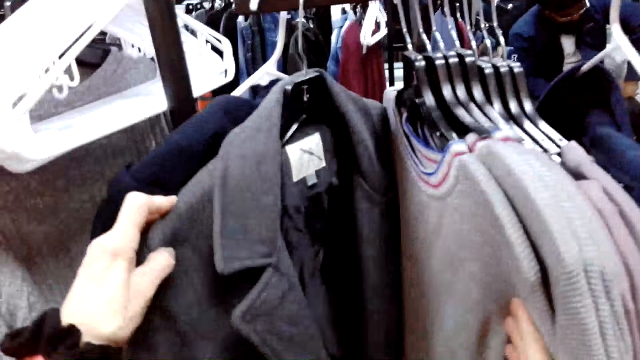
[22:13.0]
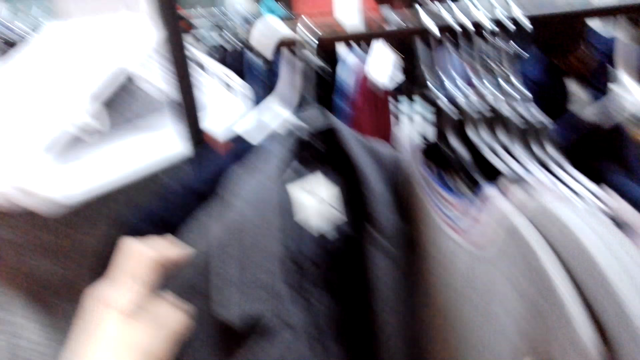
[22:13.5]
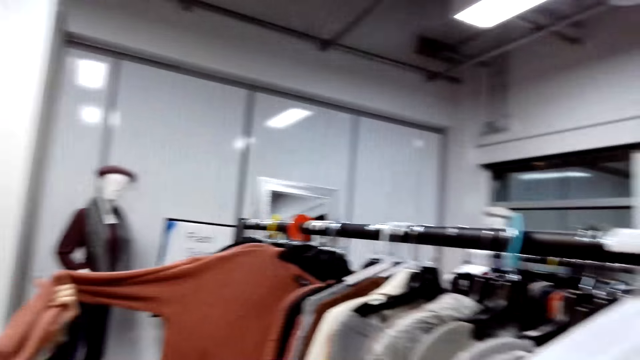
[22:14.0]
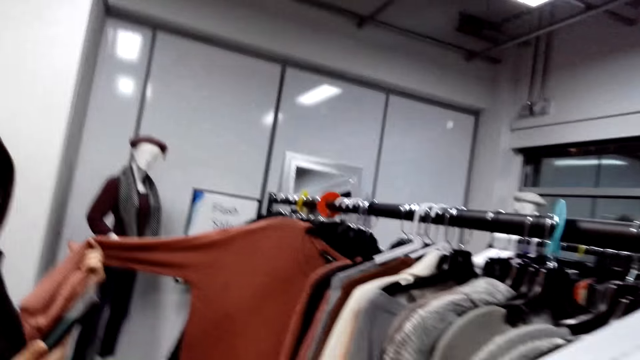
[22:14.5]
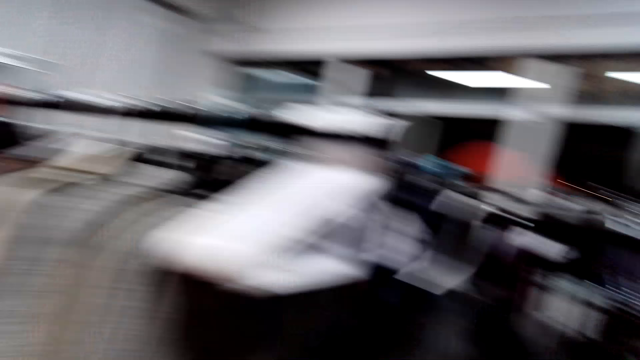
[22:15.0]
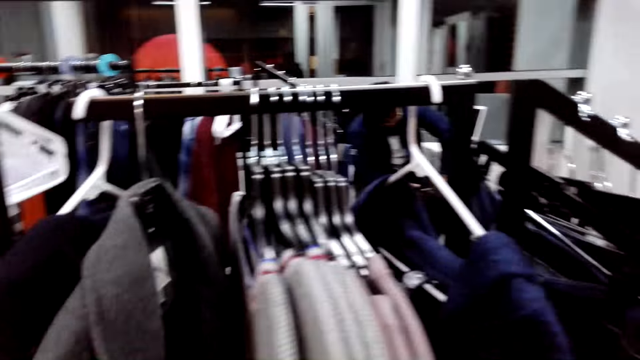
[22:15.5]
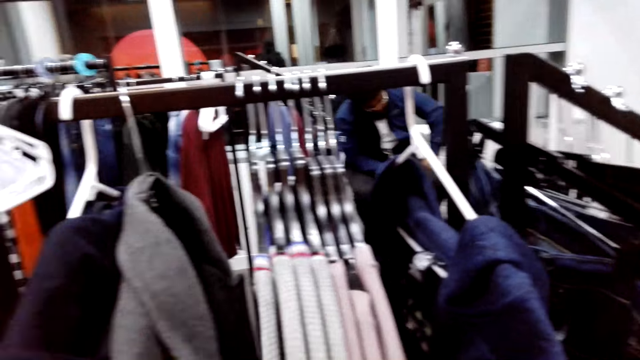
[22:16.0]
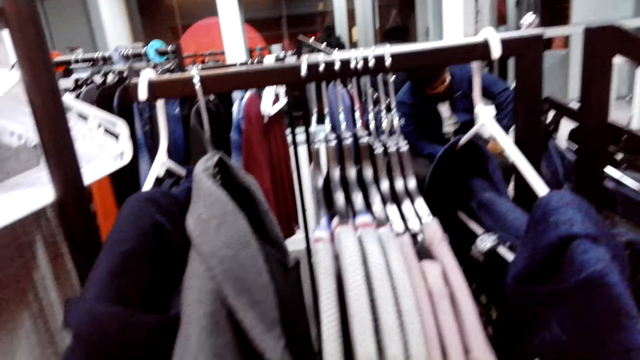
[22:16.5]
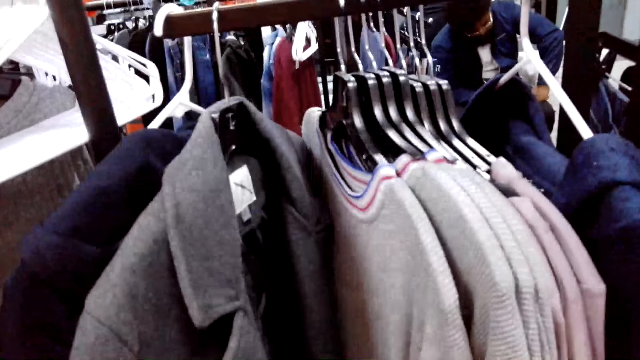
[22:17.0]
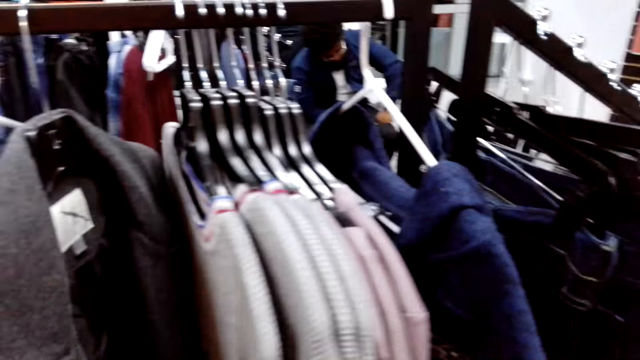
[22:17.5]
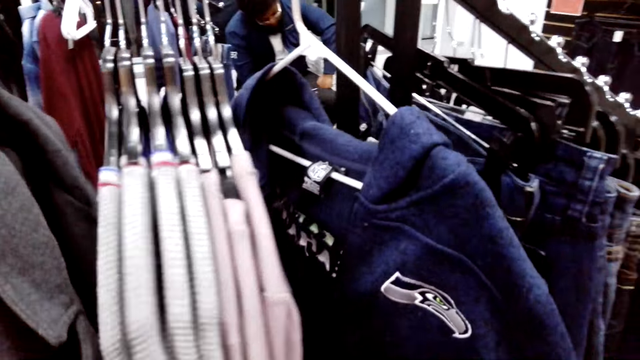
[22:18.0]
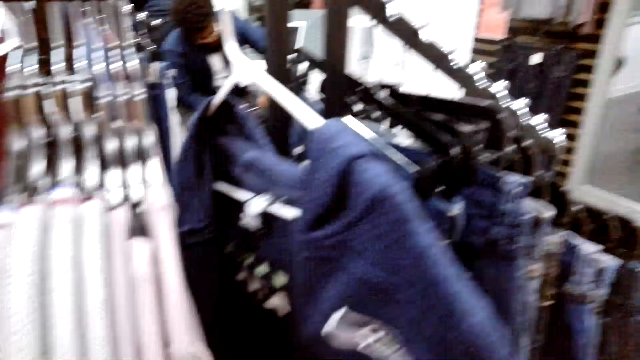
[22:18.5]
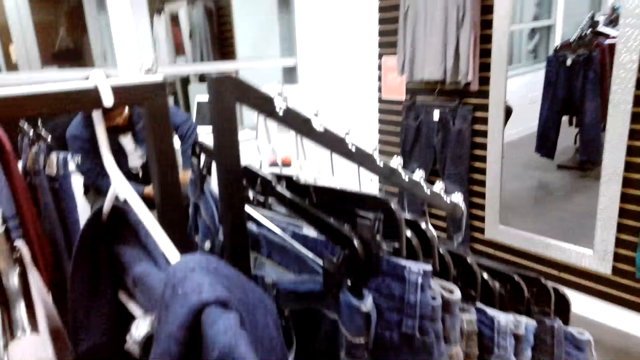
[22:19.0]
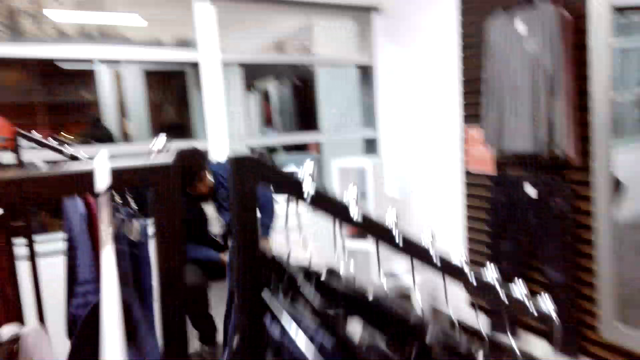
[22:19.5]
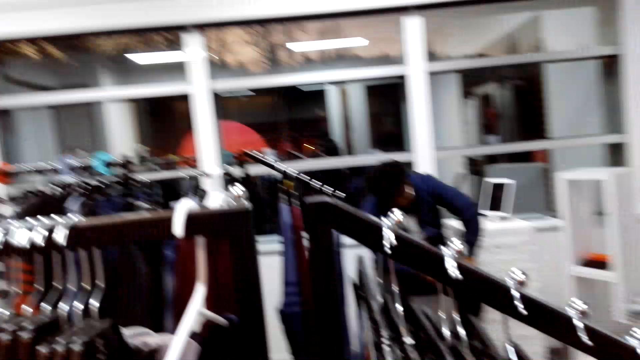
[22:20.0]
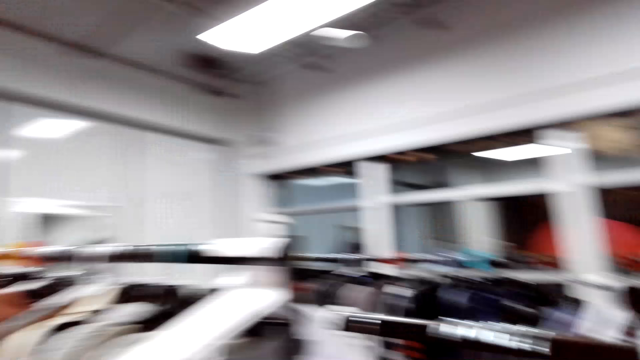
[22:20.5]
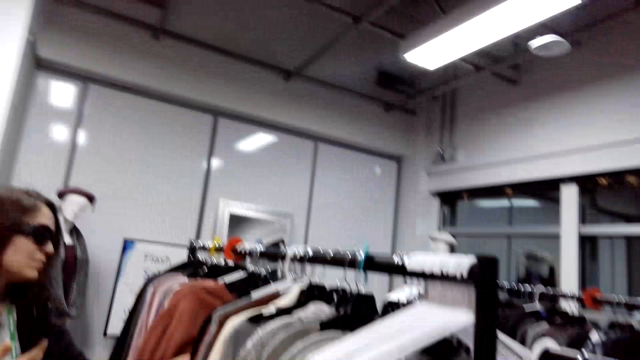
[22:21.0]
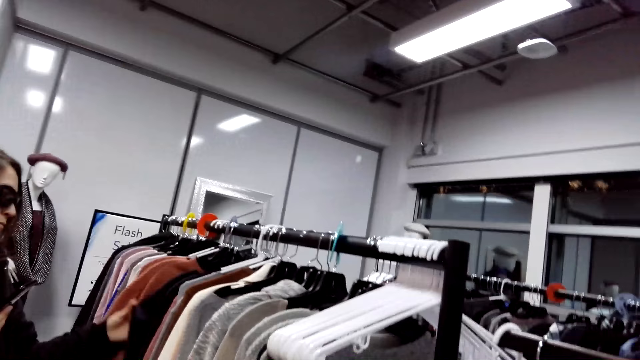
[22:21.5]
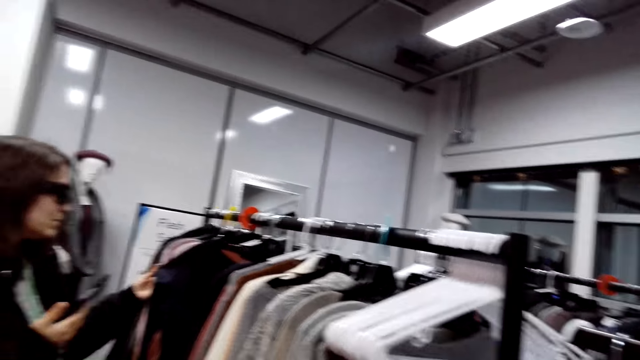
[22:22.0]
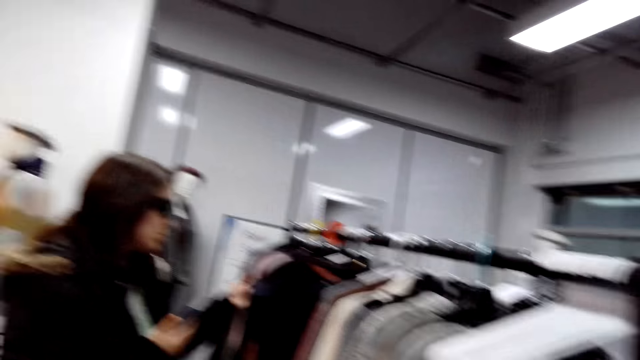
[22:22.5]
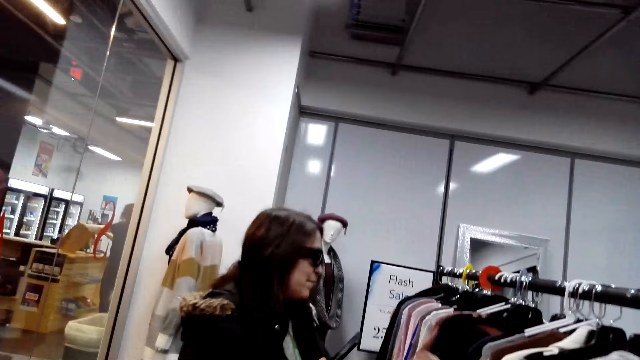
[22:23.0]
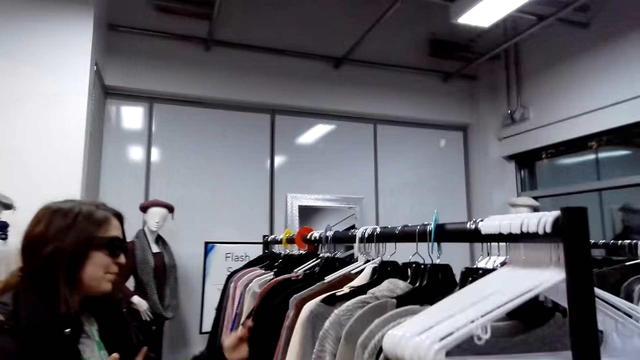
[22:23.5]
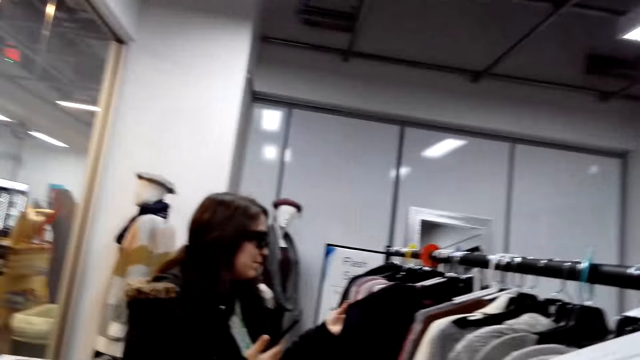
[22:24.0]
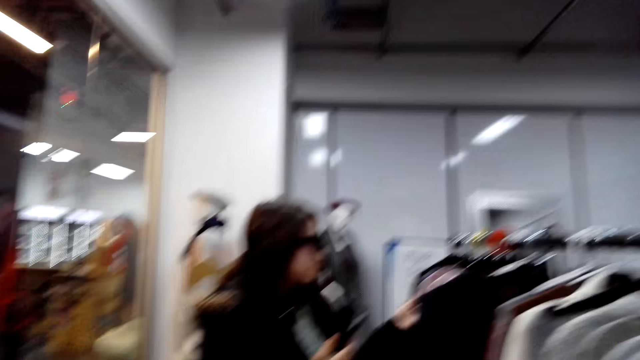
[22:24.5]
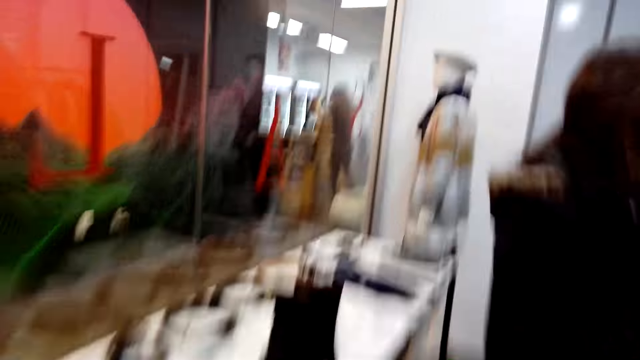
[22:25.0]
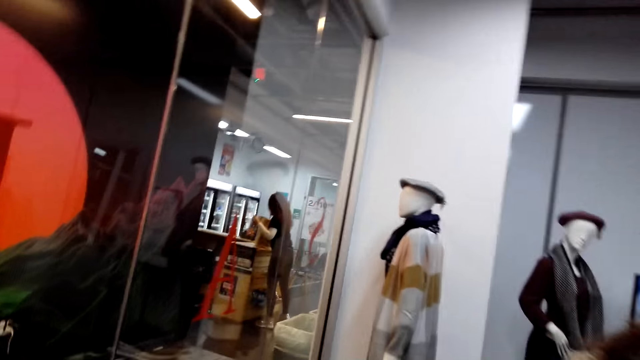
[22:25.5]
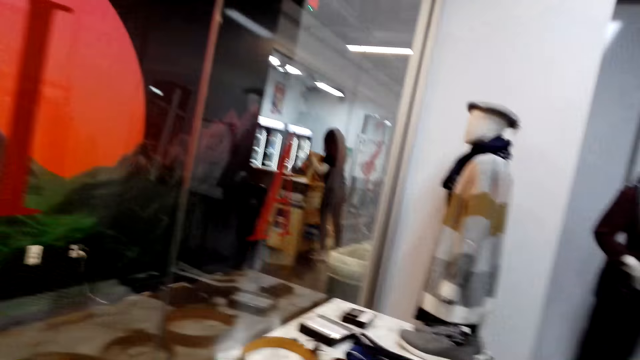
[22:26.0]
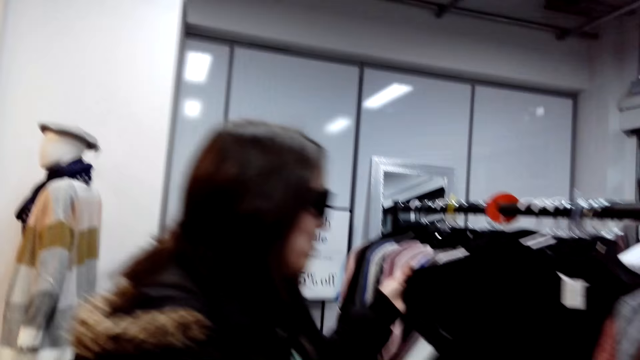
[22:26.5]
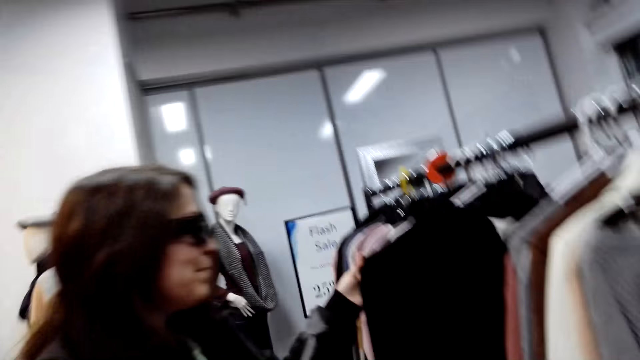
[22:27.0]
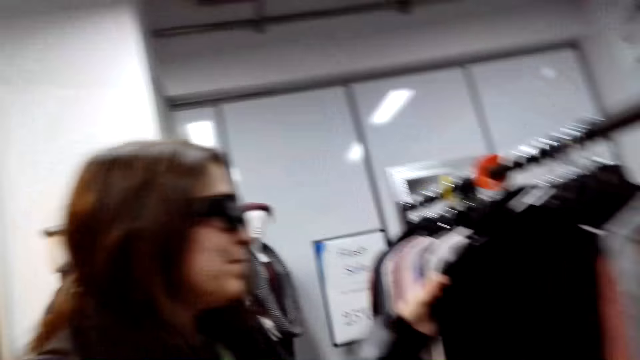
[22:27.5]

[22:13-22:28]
The camera wearer looks at the clothes on the hanger rail. A woman talks in the store. The woman looks at the cloth on the rack. The woman pulls out a cloth on the hanger rail. The woman pulls a different cloth on the hanger rail. The camera wearer walks in the store.

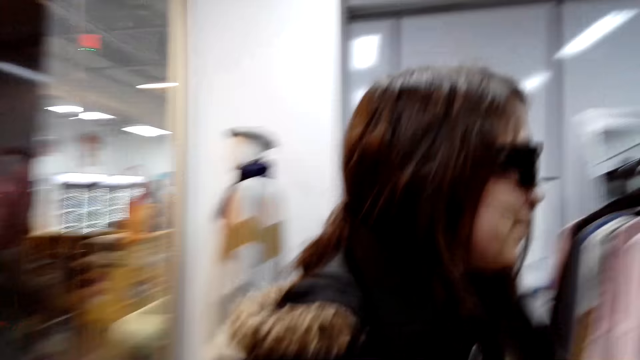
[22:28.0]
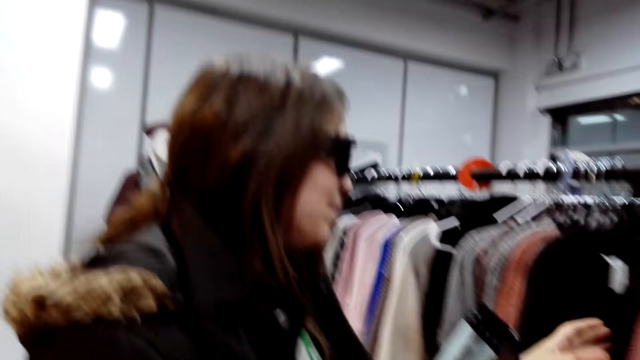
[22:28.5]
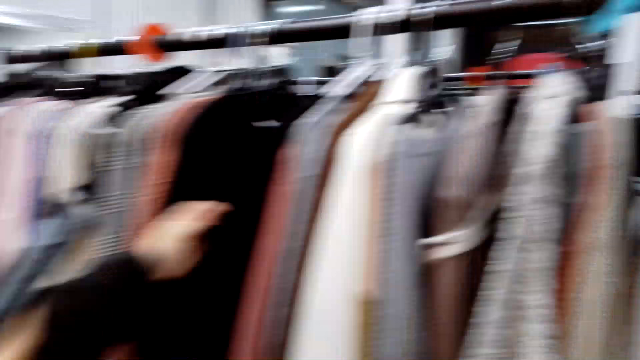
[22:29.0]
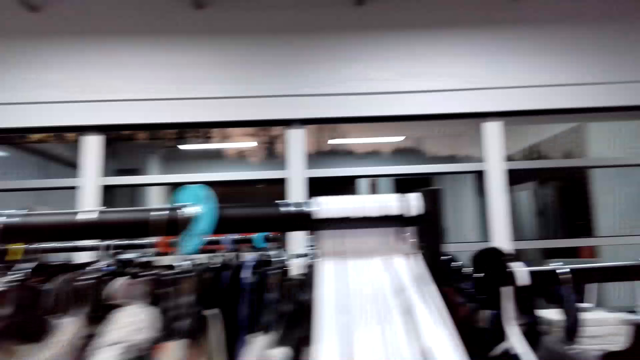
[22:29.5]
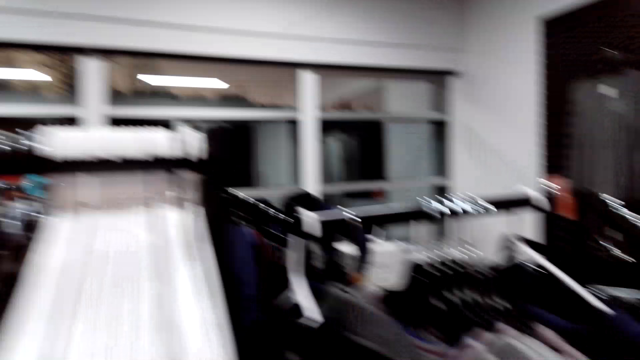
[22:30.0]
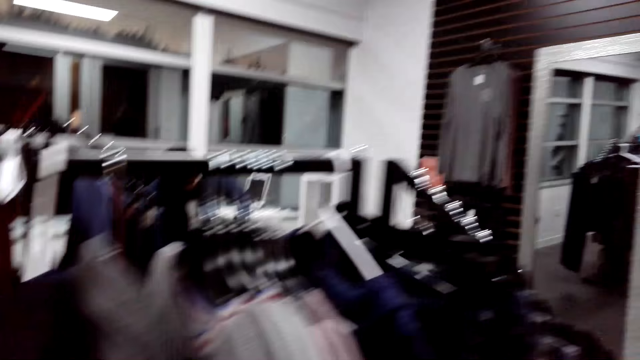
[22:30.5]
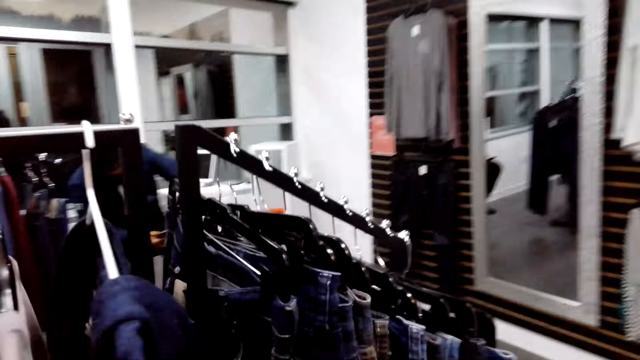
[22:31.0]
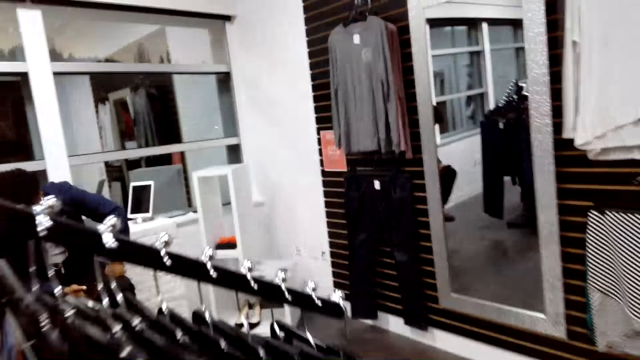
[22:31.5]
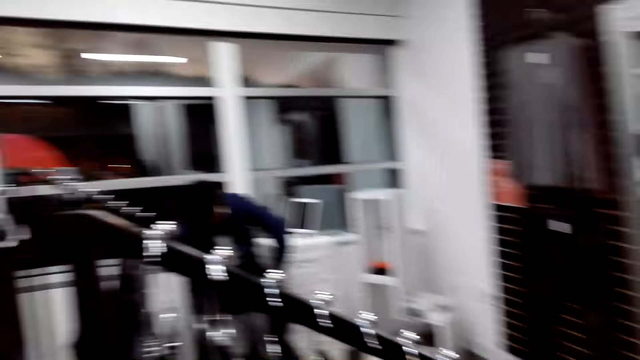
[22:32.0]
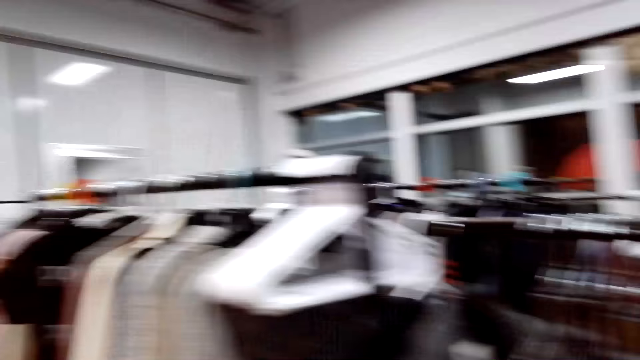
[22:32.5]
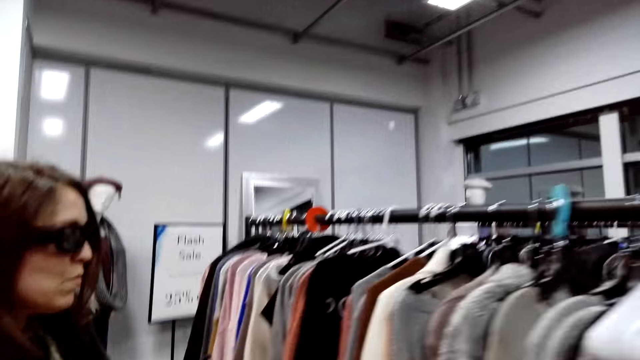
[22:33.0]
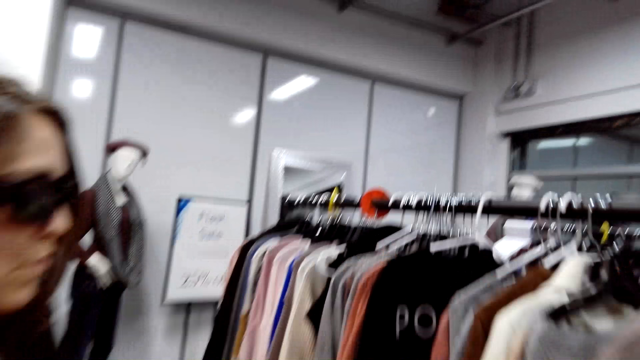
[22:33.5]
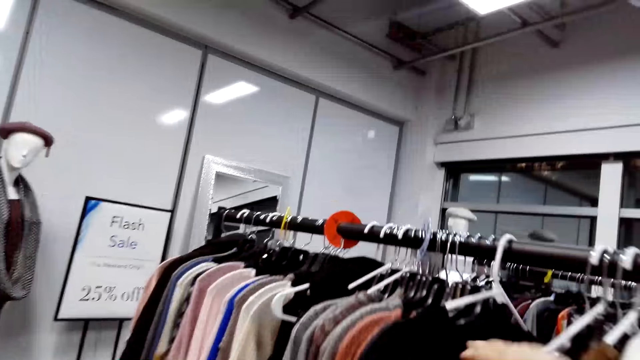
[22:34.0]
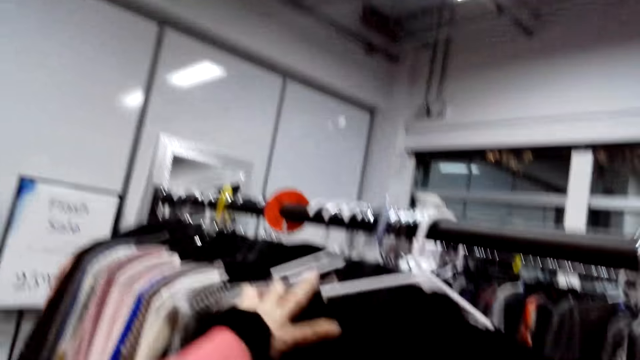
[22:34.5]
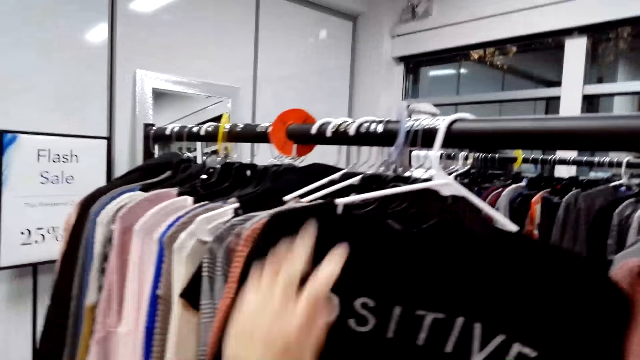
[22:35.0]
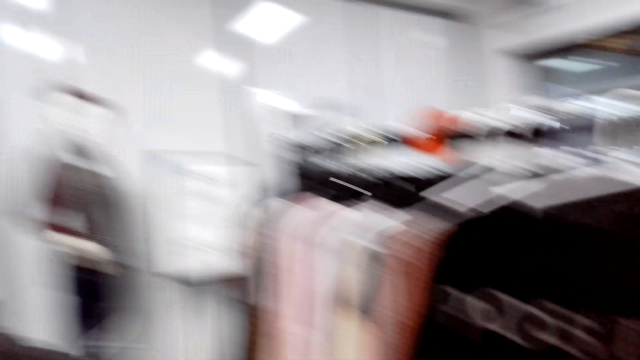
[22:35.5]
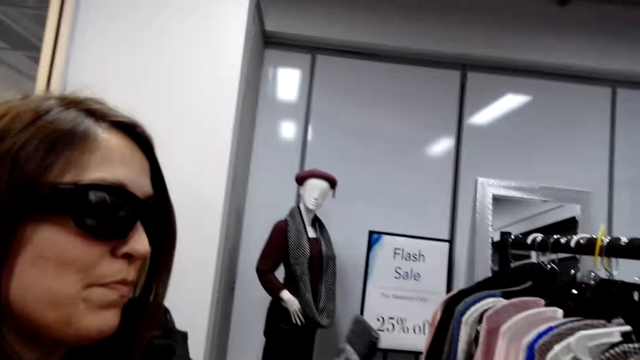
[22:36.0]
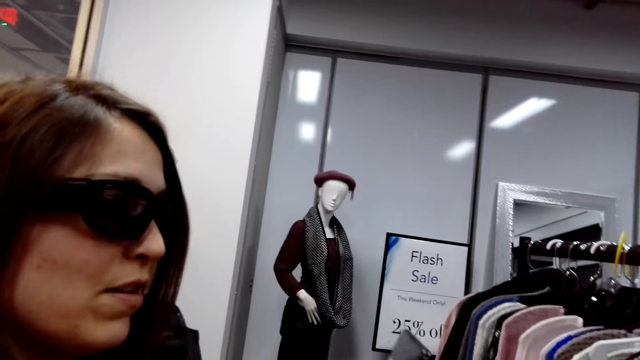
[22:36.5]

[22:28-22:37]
The camera wearer talks in the store and touches the cloth on the rack. Someone talks in the store.
